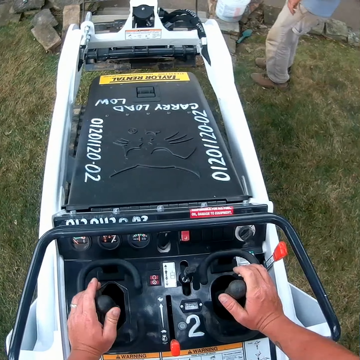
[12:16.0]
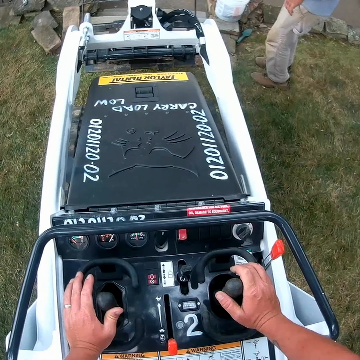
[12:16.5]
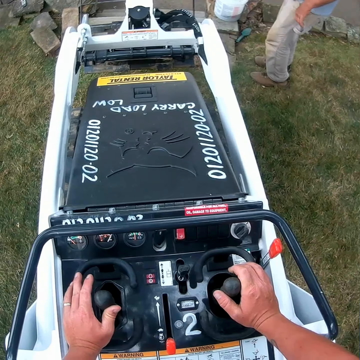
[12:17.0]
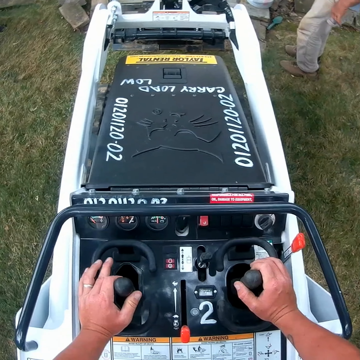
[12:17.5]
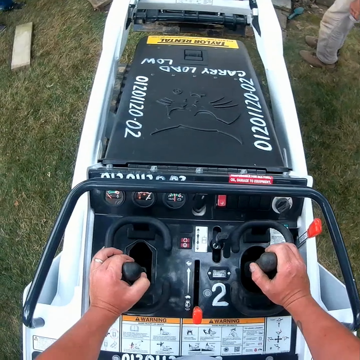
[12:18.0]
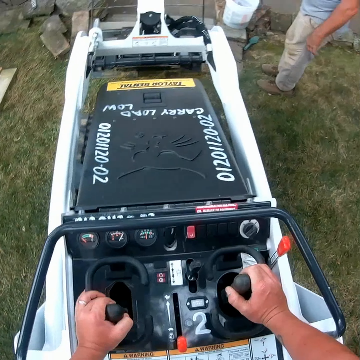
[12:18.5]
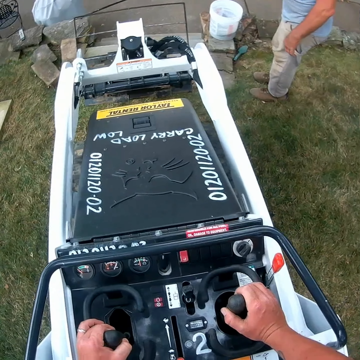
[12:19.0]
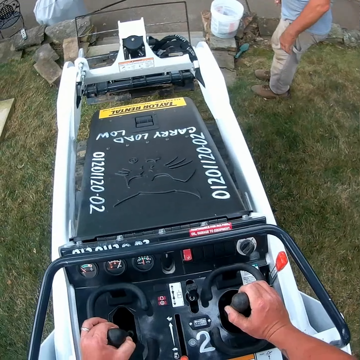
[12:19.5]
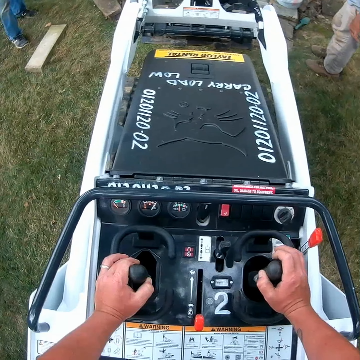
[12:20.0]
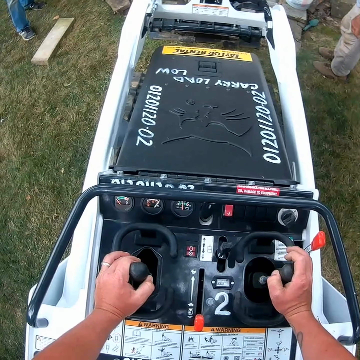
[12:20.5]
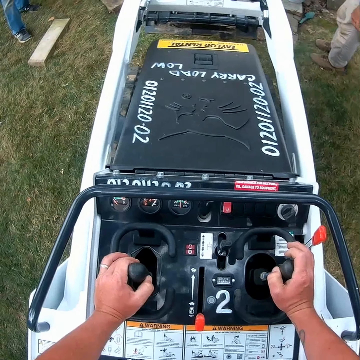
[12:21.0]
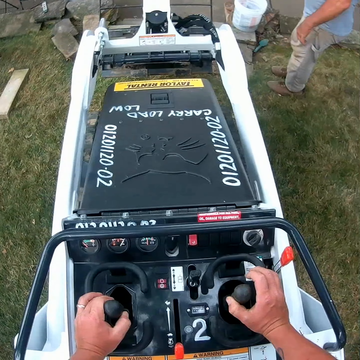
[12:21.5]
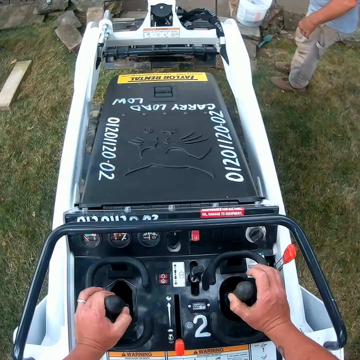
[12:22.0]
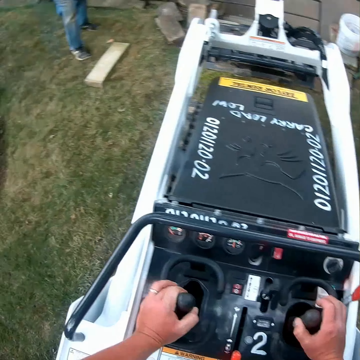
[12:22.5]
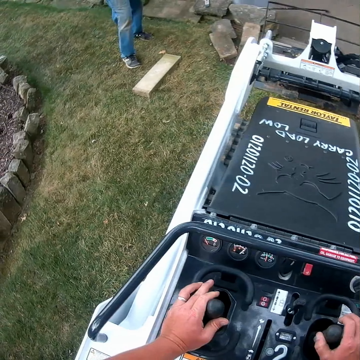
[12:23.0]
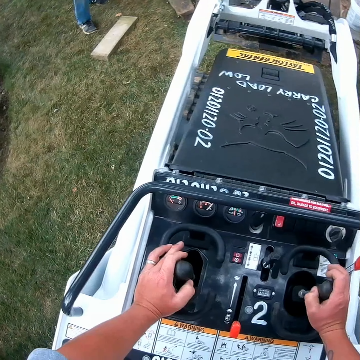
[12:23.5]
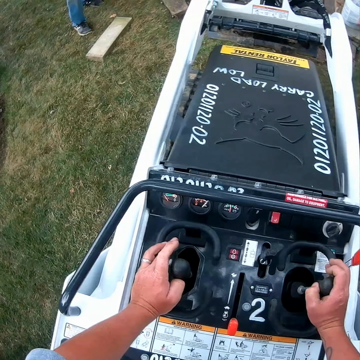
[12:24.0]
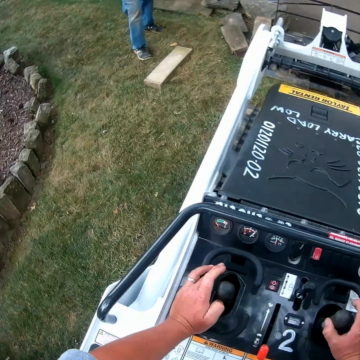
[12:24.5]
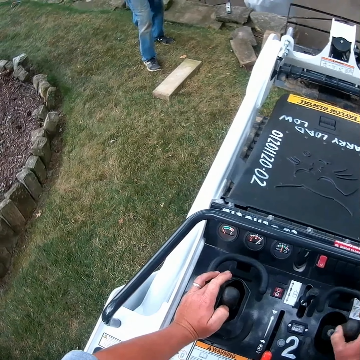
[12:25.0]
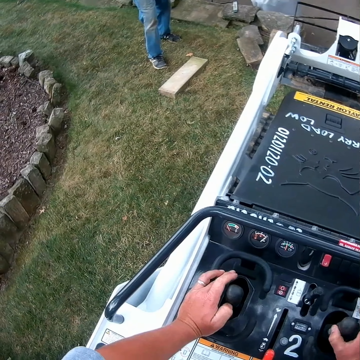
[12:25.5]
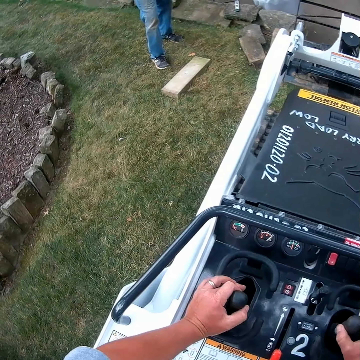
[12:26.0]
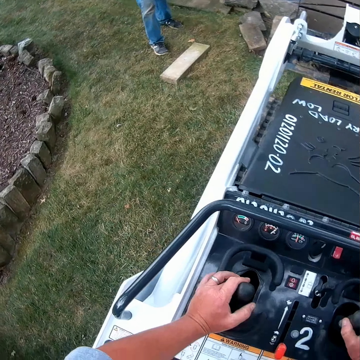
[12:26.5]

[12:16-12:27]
The camera wearer operates the compact track.

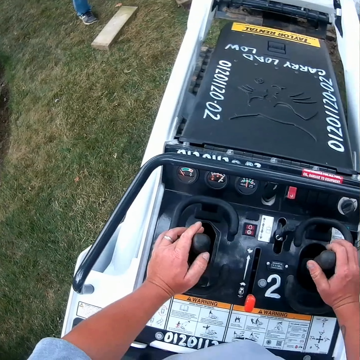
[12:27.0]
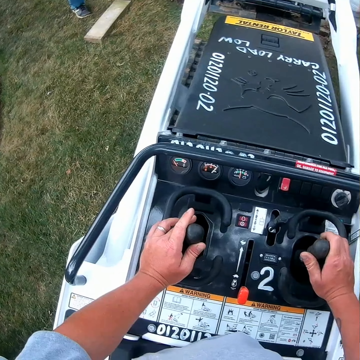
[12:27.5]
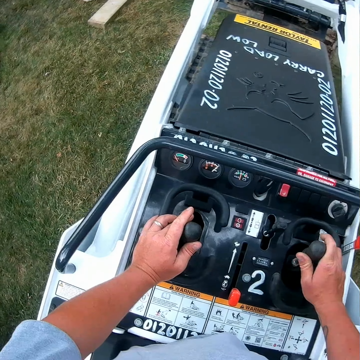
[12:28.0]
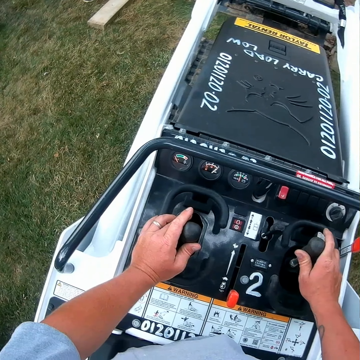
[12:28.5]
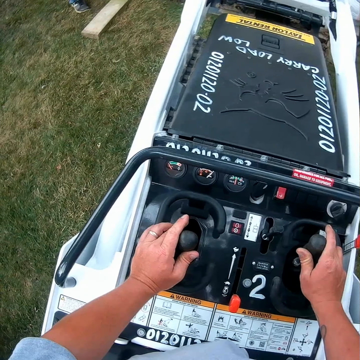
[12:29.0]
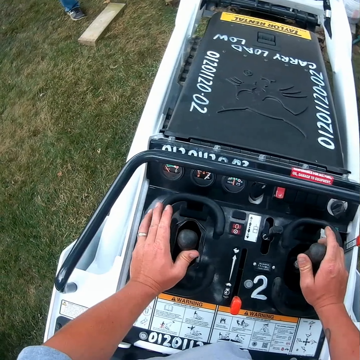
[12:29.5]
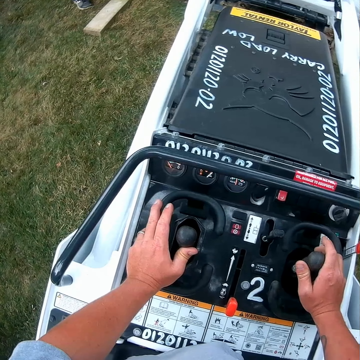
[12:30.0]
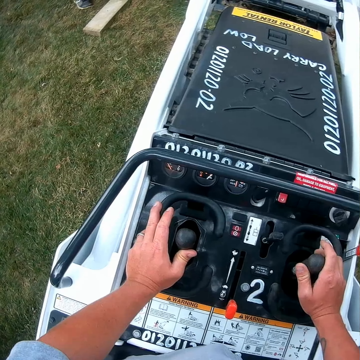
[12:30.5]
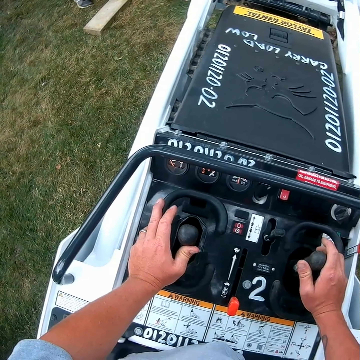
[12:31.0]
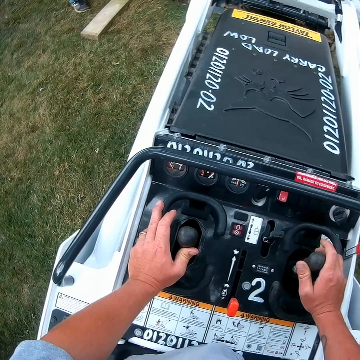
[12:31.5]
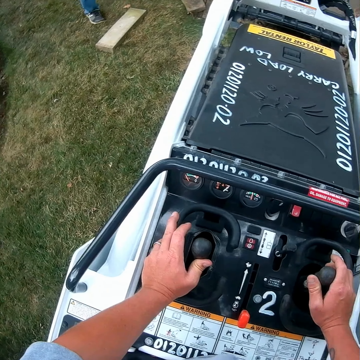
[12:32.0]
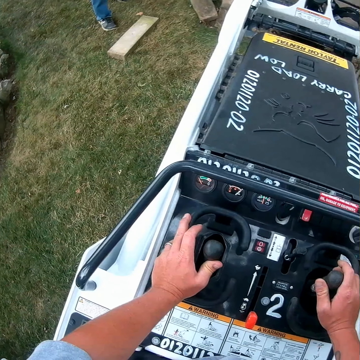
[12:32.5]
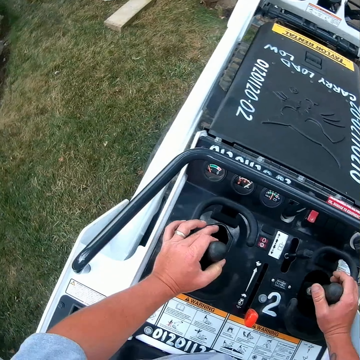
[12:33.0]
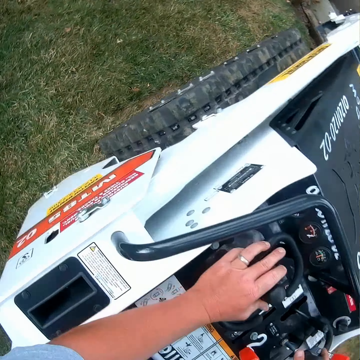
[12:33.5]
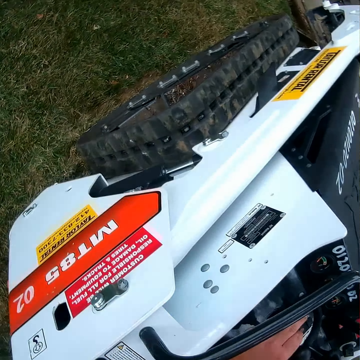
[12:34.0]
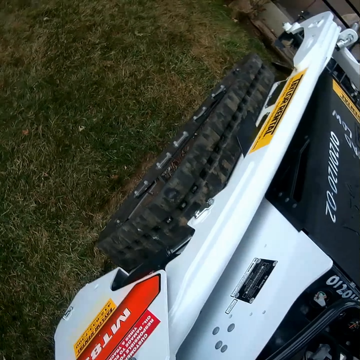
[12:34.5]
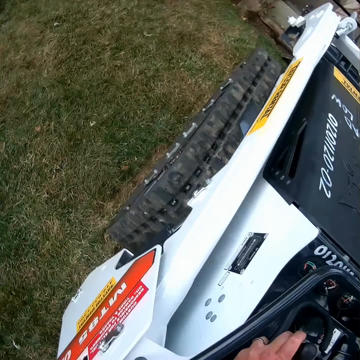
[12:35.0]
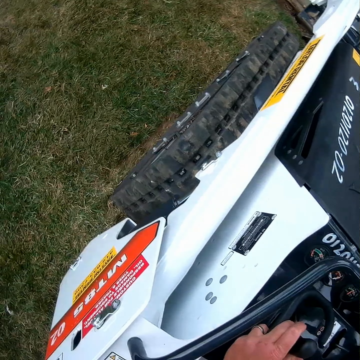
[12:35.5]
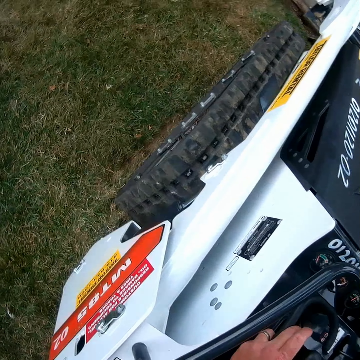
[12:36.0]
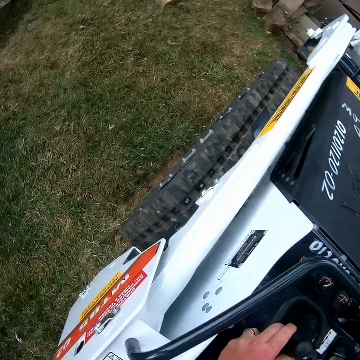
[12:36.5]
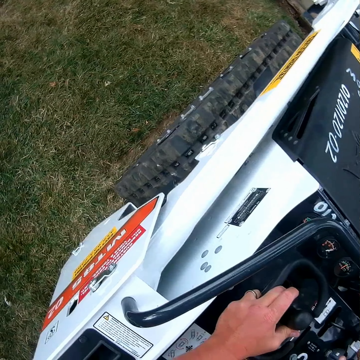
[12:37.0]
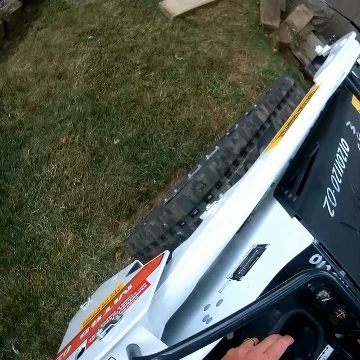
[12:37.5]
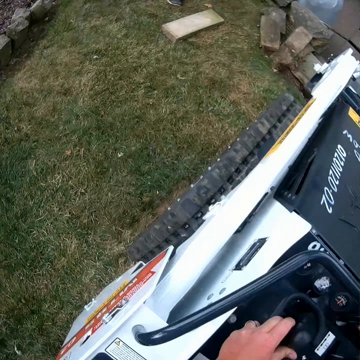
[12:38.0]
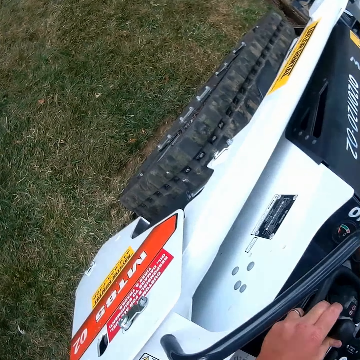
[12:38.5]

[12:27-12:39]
The camera wearer looks around.

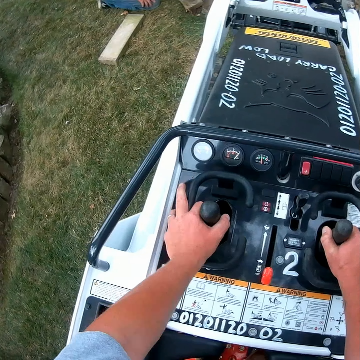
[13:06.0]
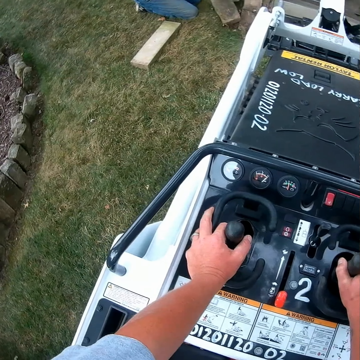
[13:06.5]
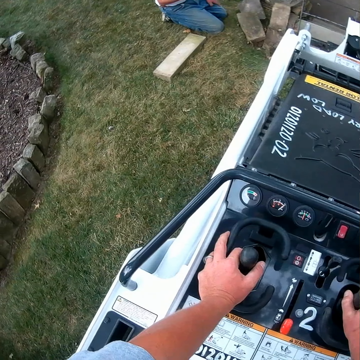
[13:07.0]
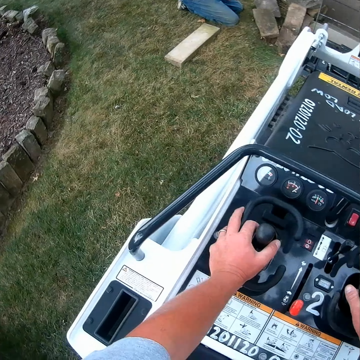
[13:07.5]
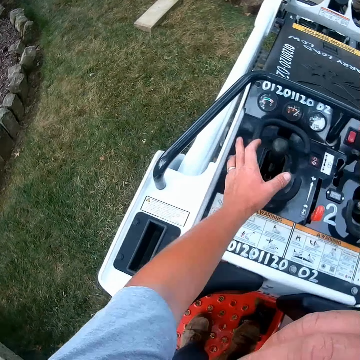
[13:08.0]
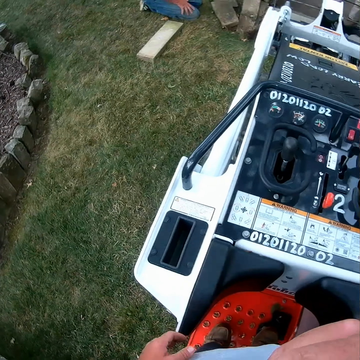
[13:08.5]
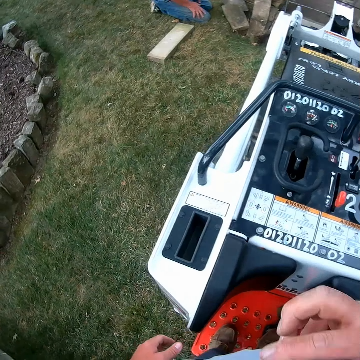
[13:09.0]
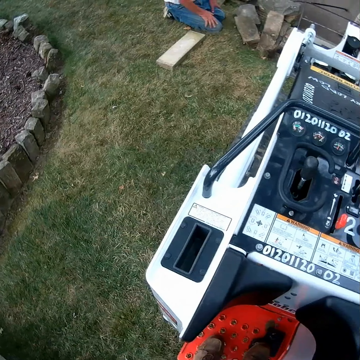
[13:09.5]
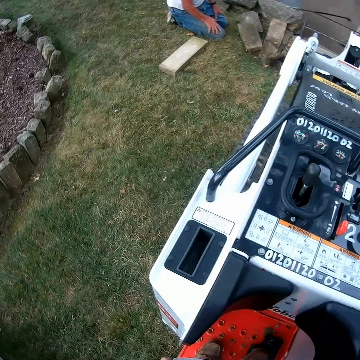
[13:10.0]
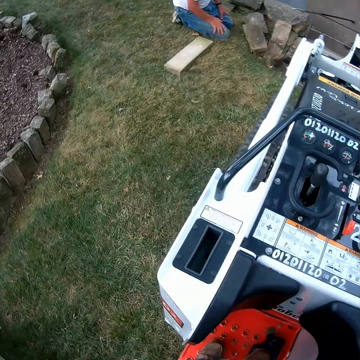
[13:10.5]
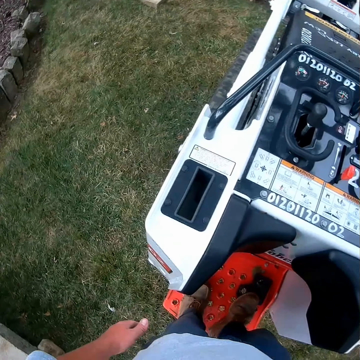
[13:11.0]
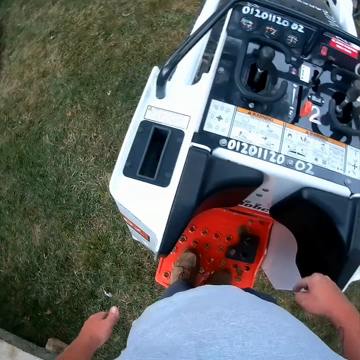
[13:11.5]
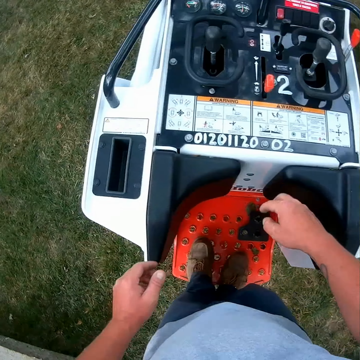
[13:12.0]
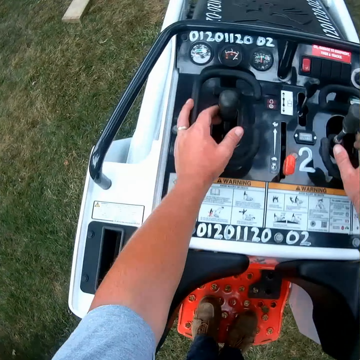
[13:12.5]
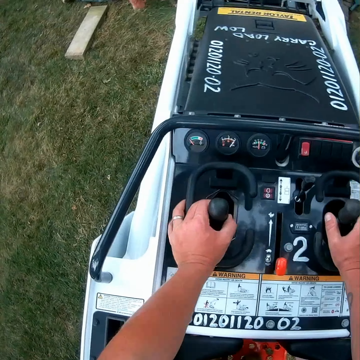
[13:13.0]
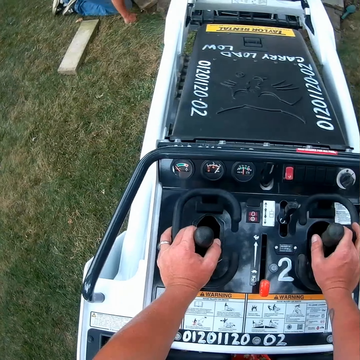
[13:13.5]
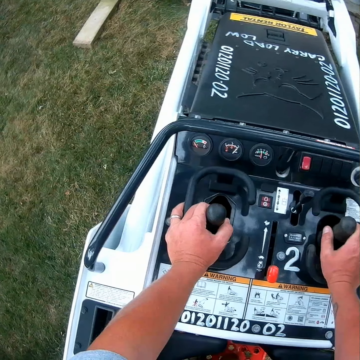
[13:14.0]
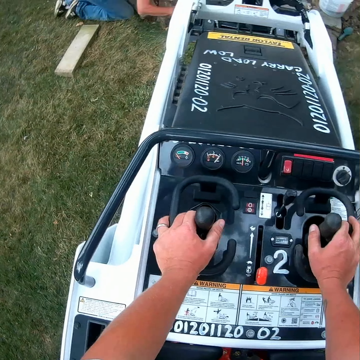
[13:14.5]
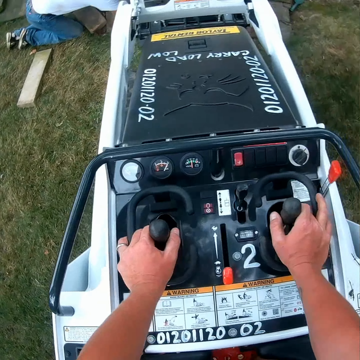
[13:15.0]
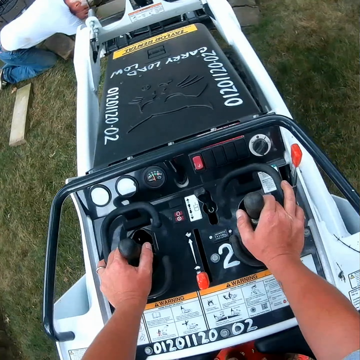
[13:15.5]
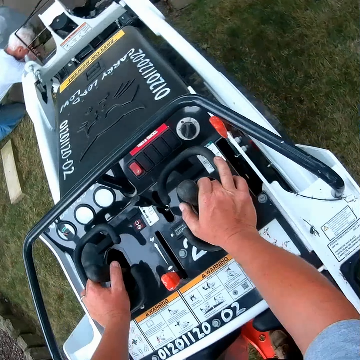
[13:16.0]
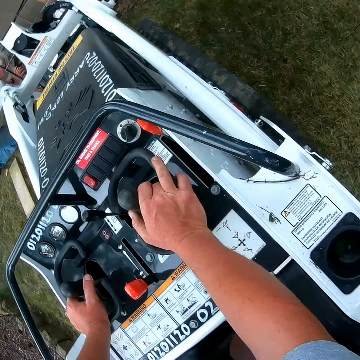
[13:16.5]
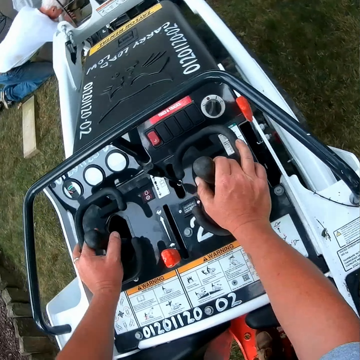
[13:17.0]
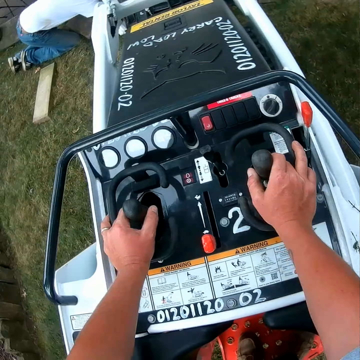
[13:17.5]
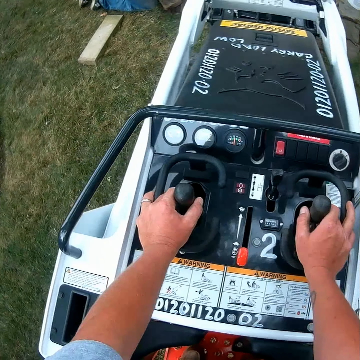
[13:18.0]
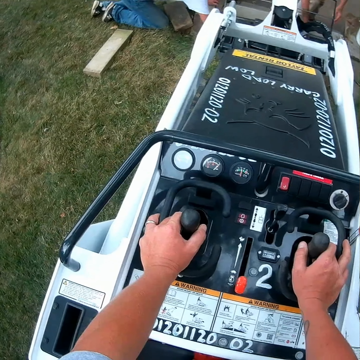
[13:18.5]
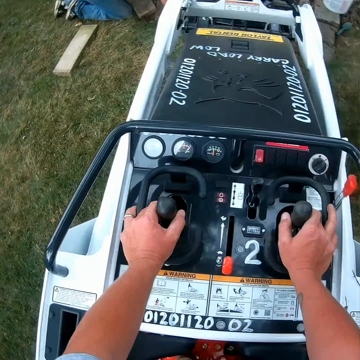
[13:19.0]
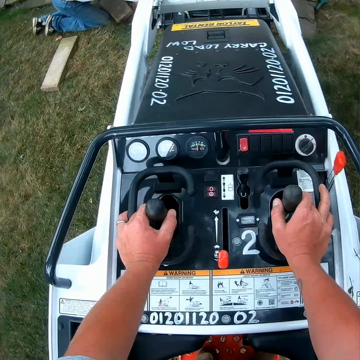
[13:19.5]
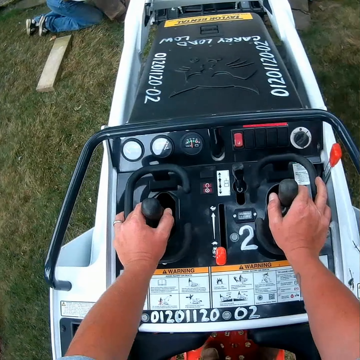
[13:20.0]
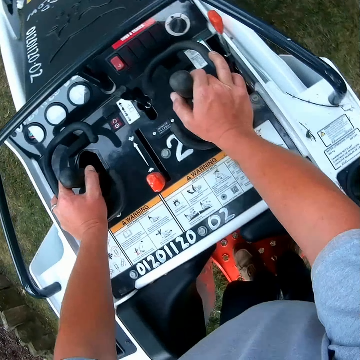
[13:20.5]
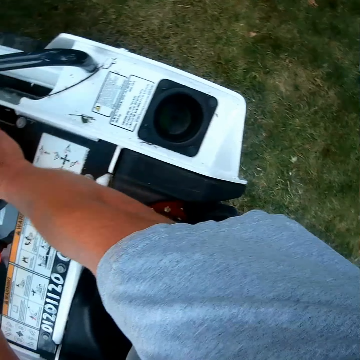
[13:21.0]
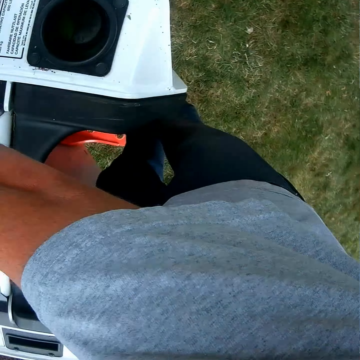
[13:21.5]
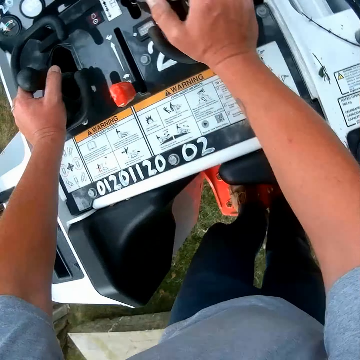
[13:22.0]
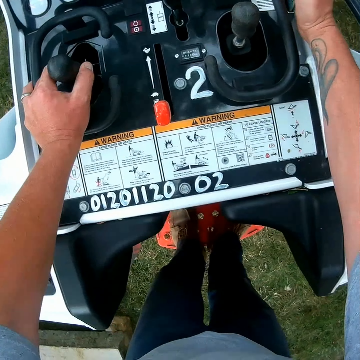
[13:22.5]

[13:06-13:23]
The camera wearer moves the hands. They stop to operate the forklift or compact track. They operate the compact track. They look around.
